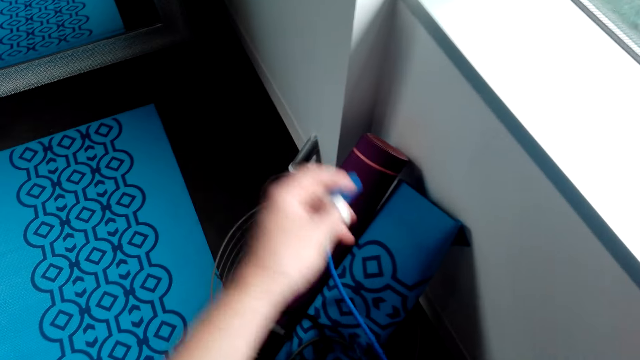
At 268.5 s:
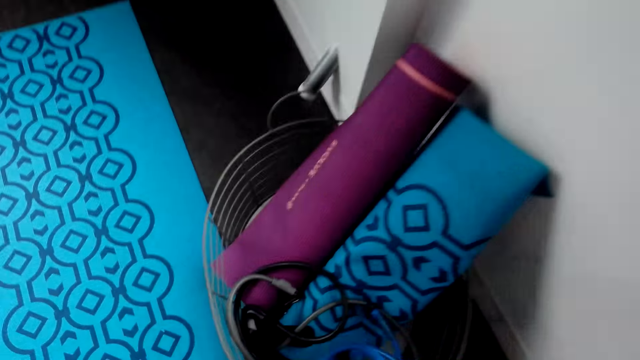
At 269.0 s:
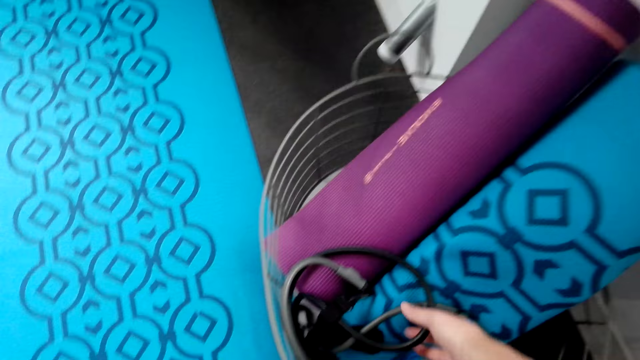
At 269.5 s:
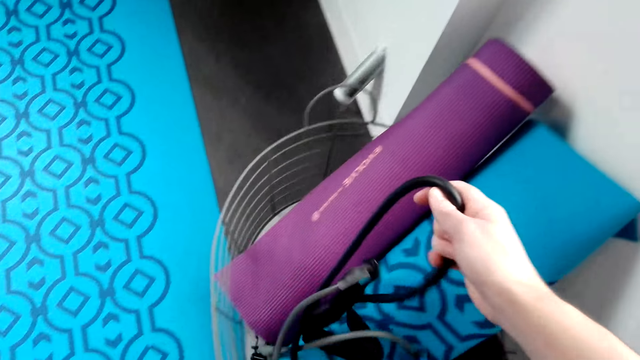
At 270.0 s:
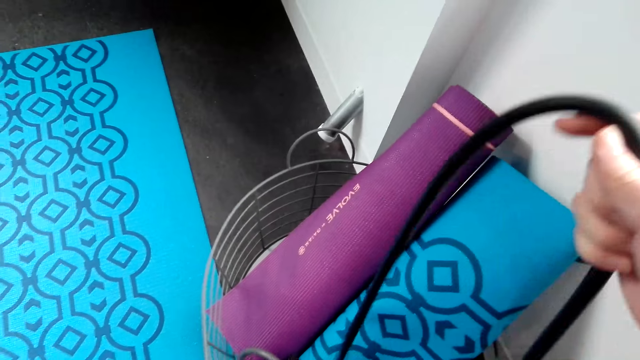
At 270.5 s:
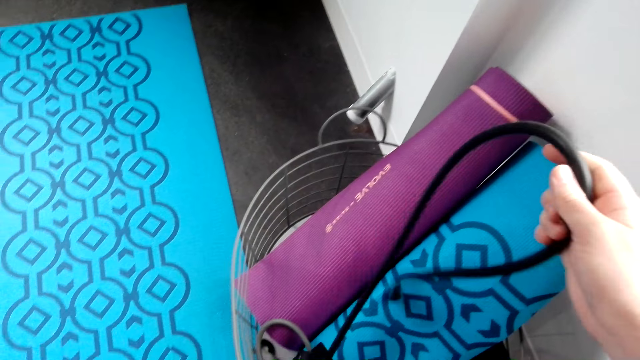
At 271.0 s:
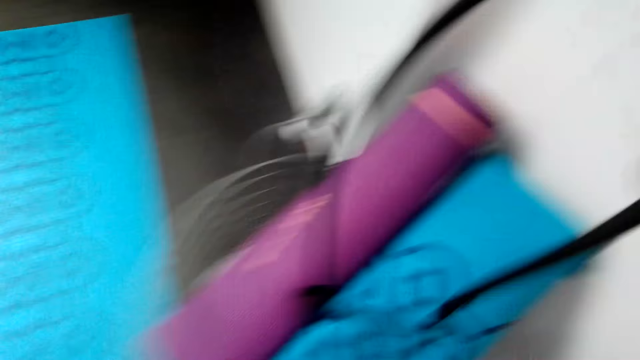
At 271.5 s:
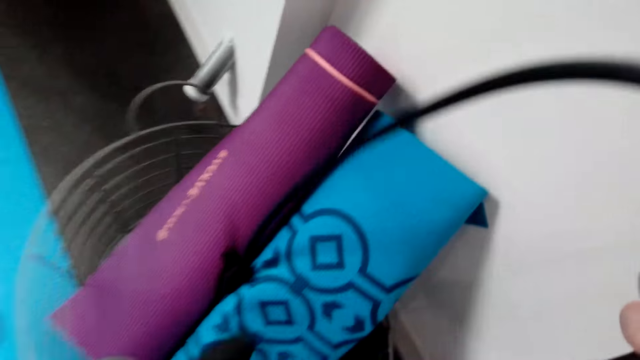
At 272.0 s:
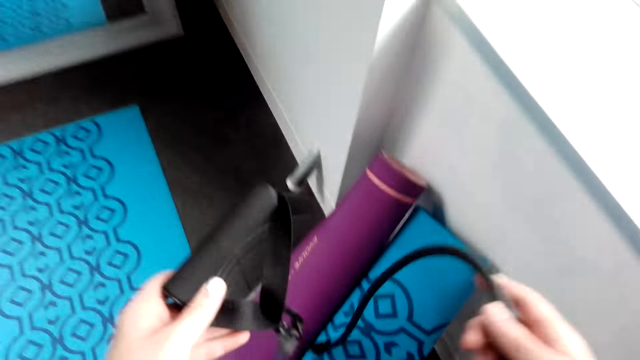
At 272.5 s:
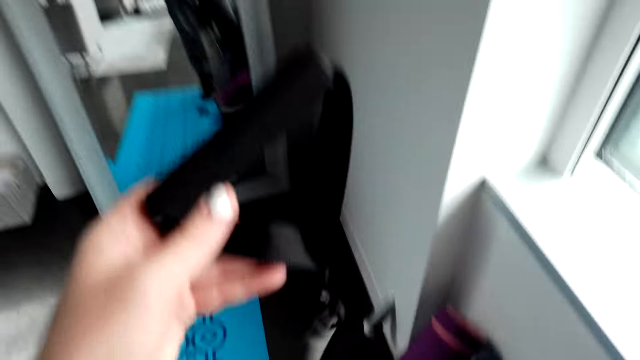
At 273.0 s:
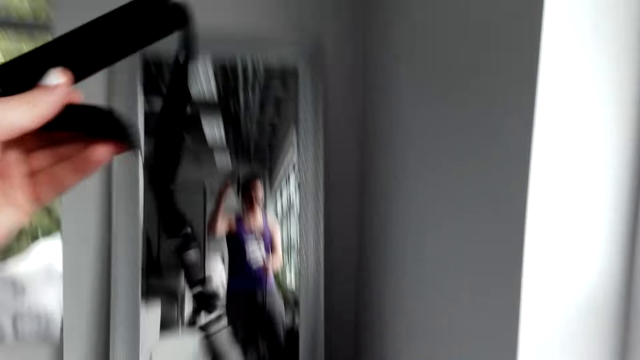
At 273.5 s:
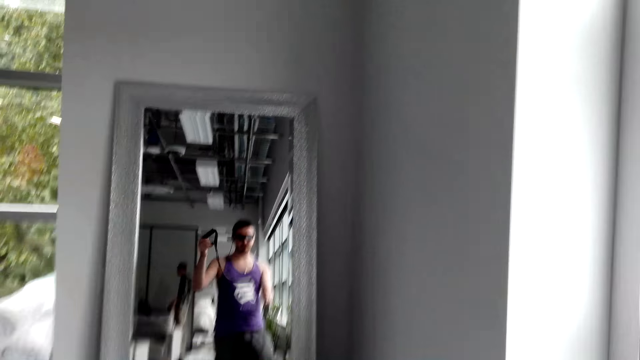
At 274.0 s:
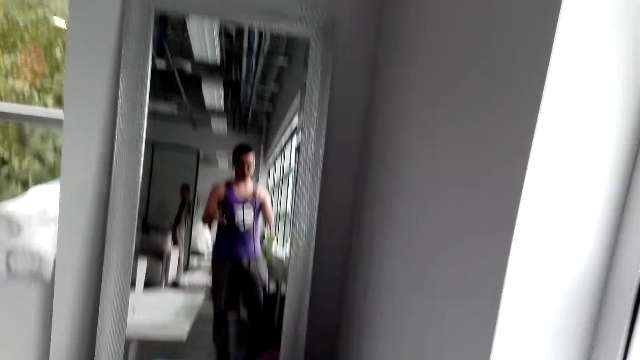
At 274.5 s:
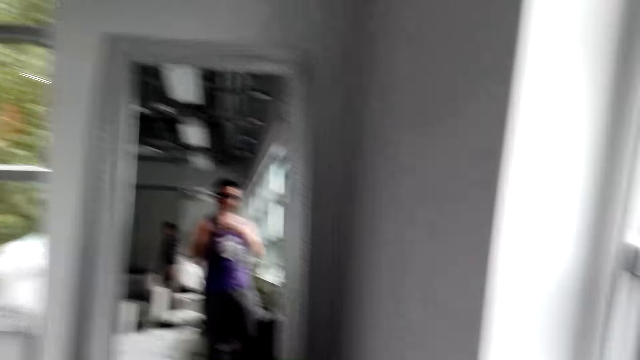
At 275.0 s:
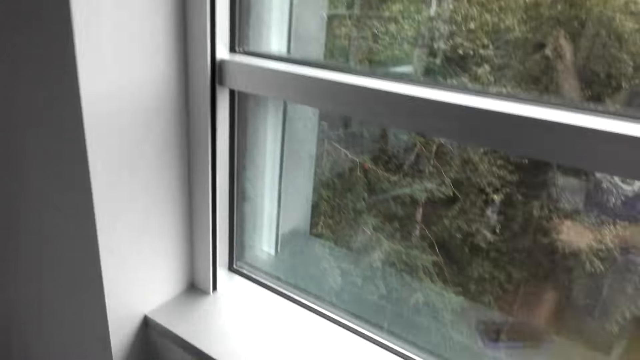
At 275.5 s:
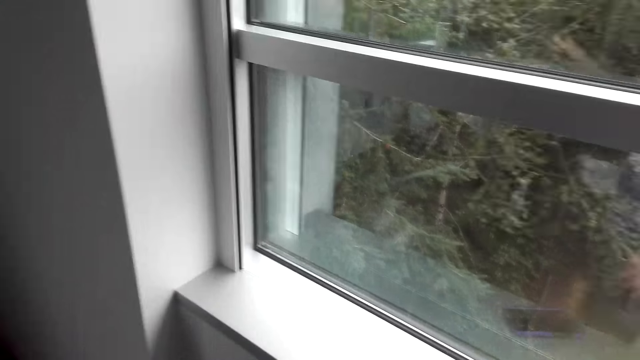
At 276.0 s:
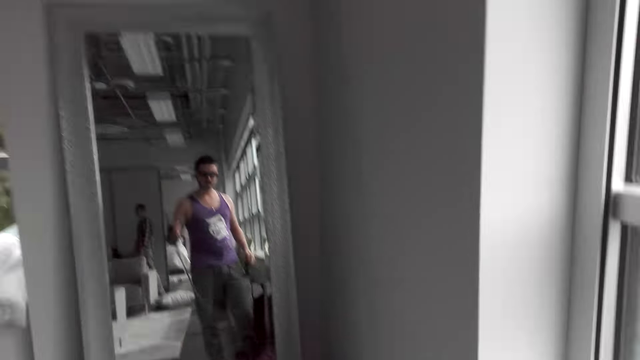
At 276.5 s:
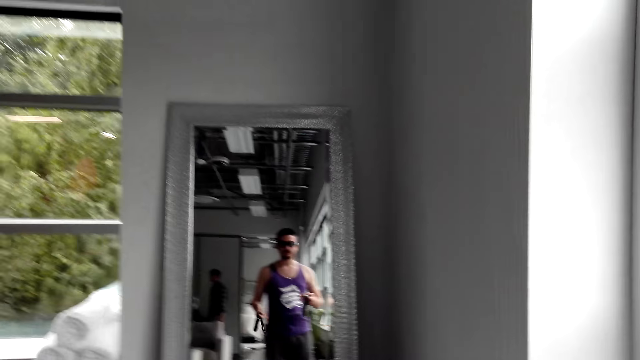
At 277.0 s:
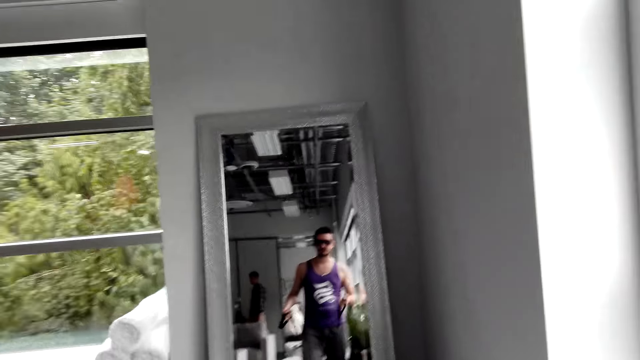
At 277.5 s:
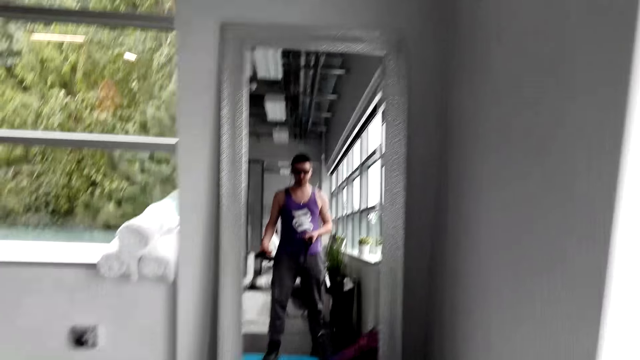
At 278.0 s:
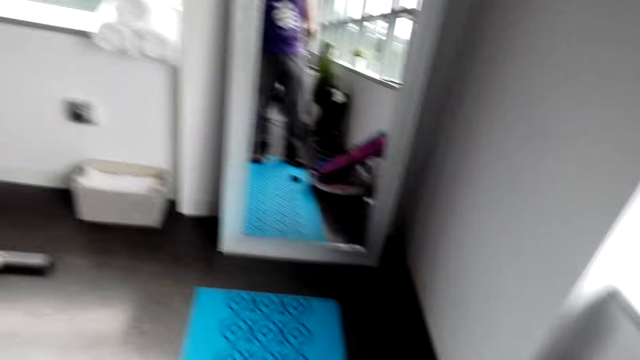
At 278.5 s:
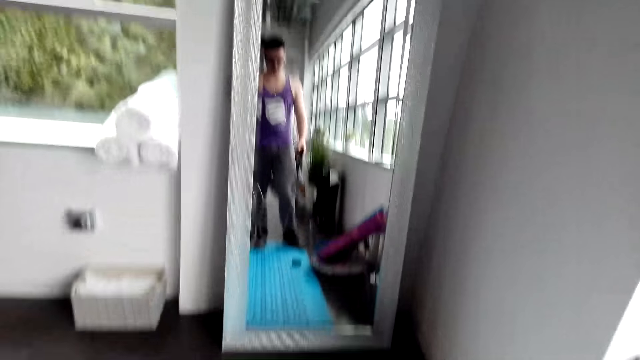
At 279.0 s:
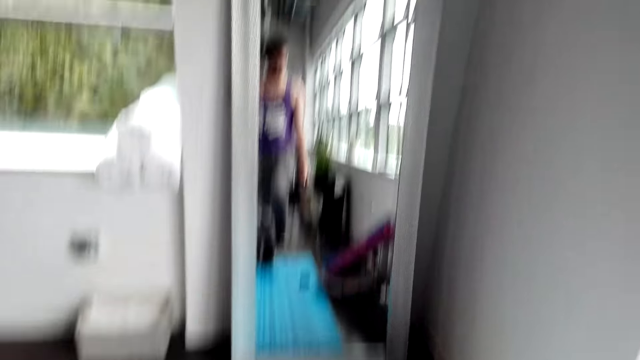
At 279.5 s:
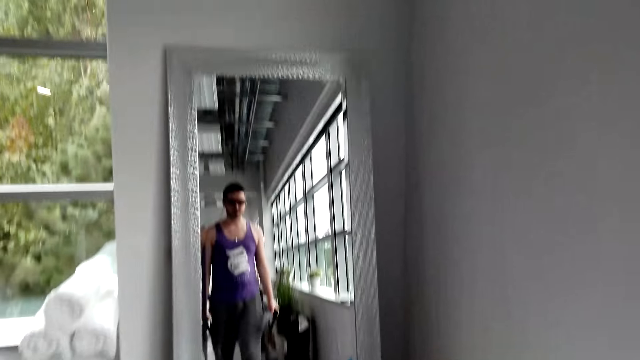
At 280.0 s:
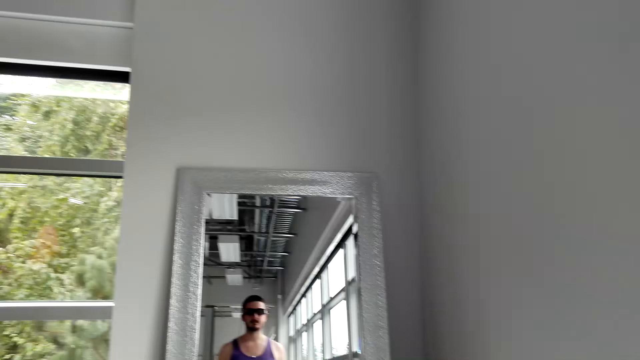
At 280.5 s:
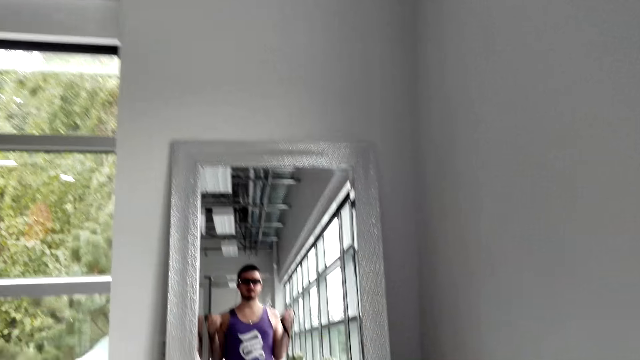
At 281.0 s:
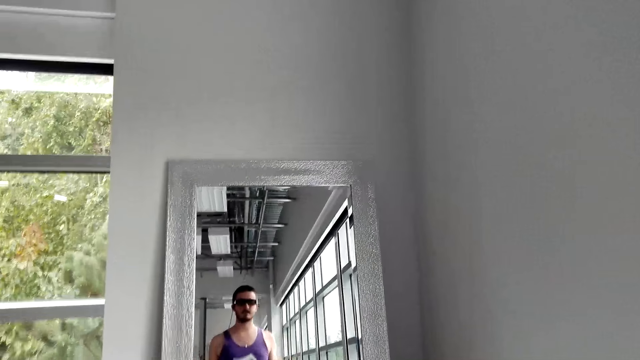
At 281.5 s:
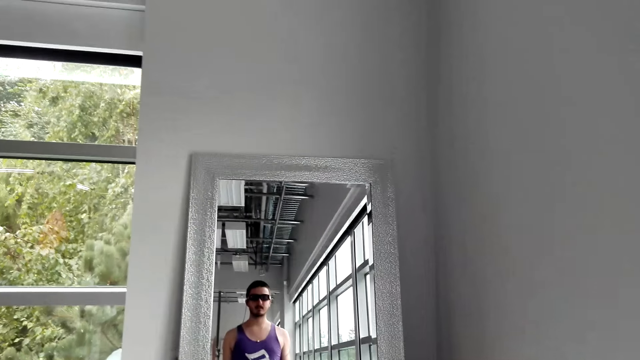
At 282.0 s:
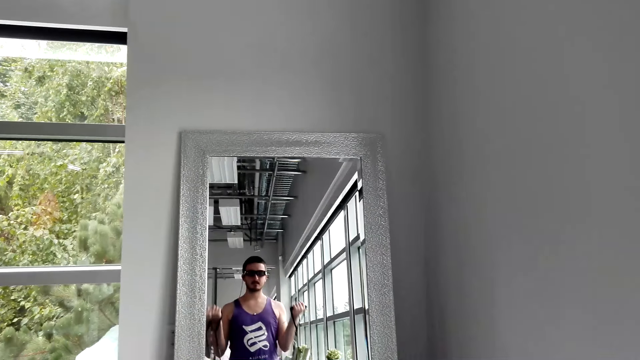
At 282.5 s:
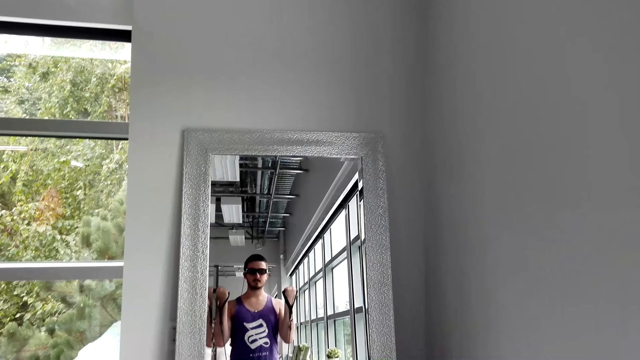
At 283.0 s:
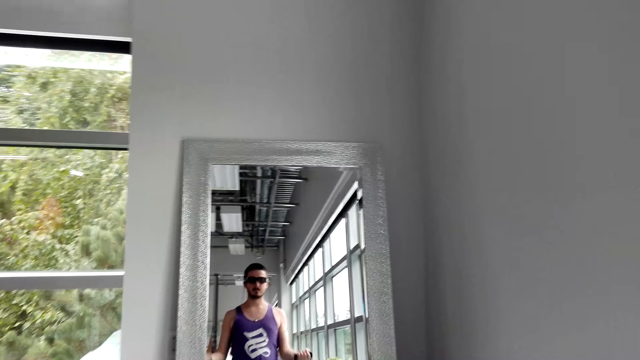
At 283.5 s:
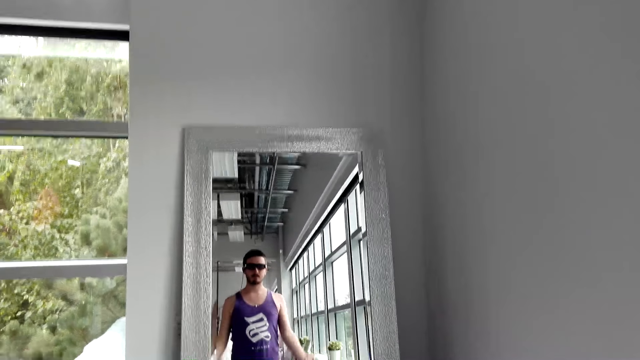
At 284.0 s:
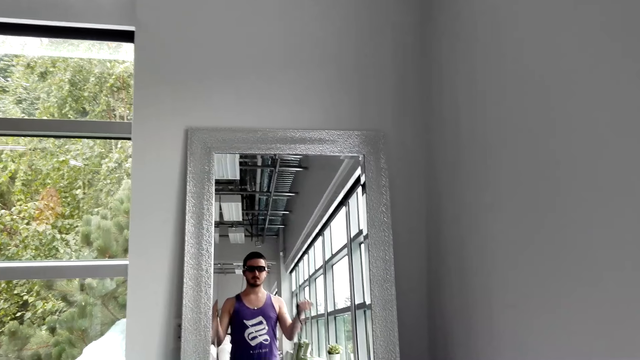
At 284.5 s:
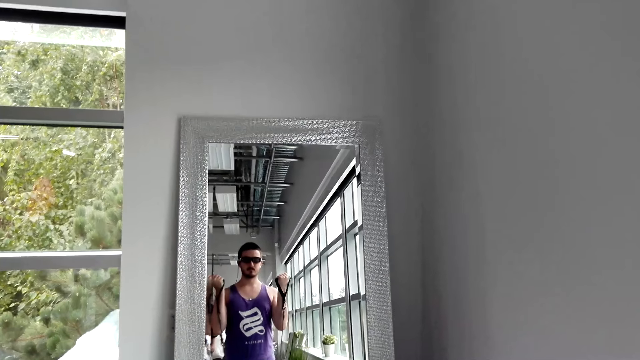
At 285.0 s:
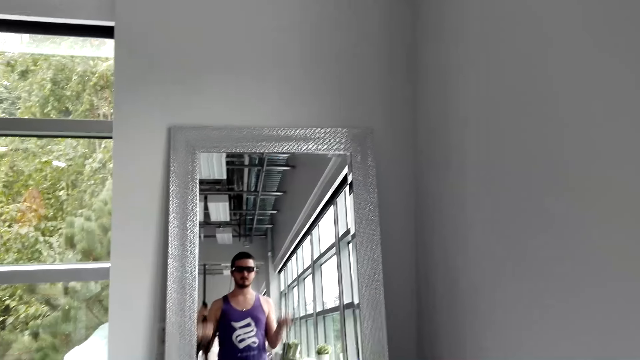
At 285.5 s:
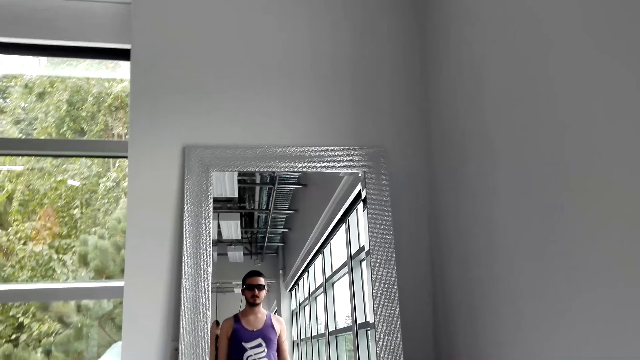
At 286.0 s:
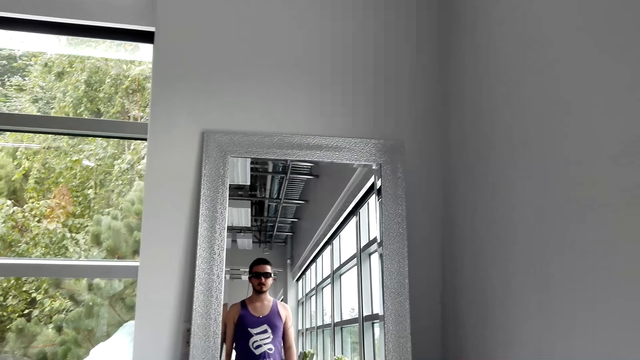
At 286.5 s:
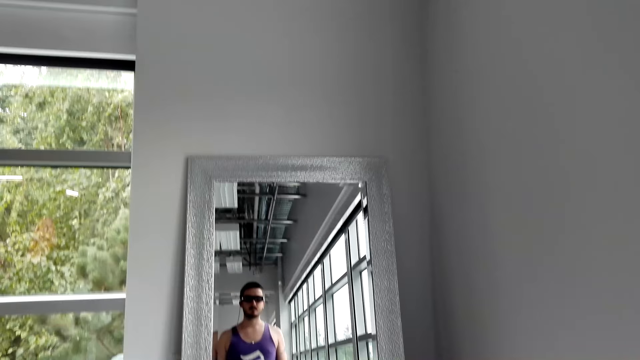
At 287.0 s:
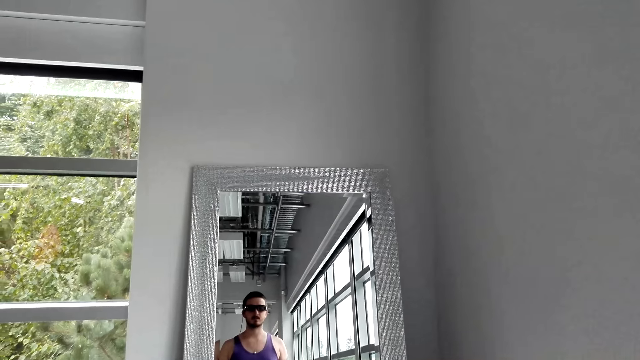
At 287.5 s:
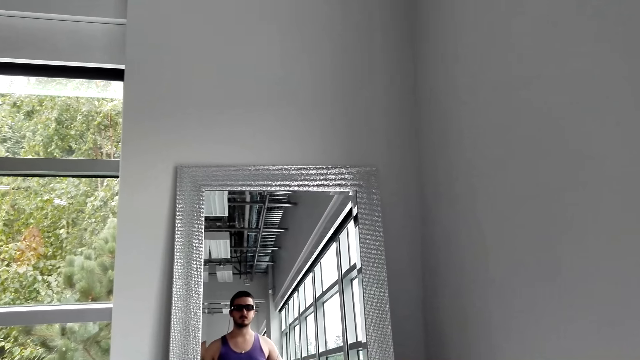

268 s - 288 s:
The camera wearer puts the band down. They pick up a resistant band. They exercise in front of a mirror.
